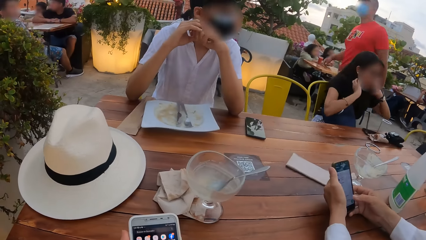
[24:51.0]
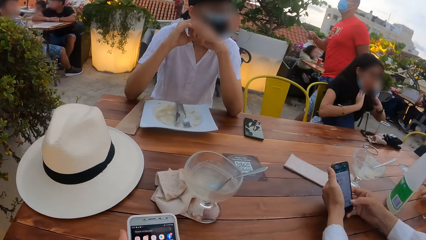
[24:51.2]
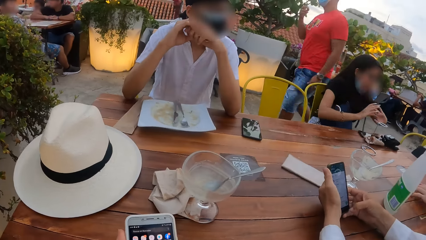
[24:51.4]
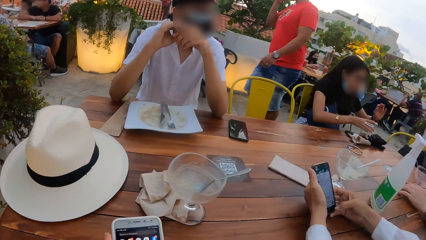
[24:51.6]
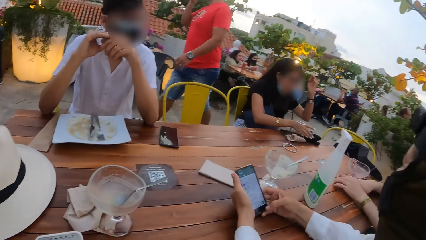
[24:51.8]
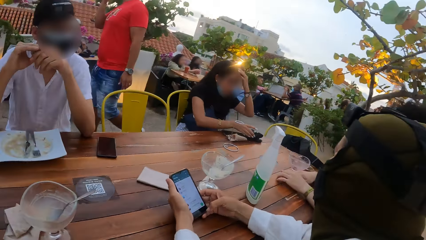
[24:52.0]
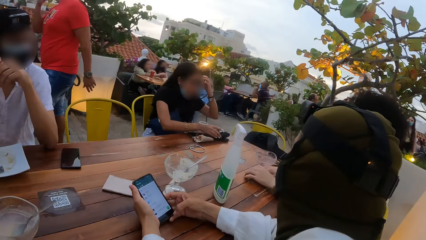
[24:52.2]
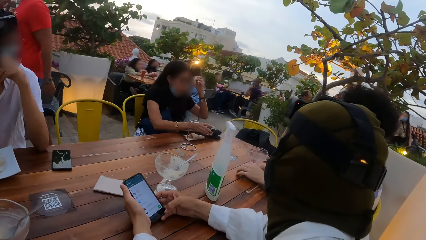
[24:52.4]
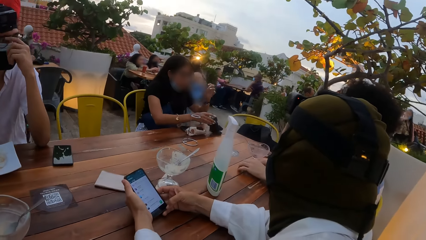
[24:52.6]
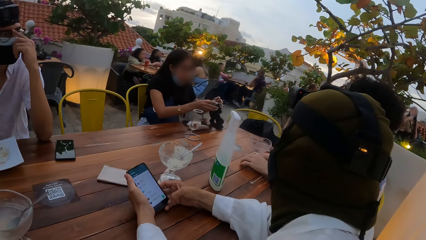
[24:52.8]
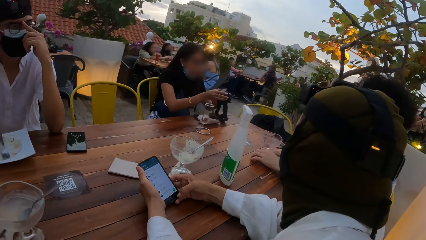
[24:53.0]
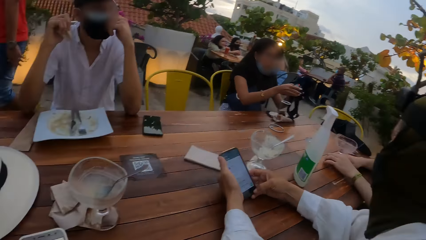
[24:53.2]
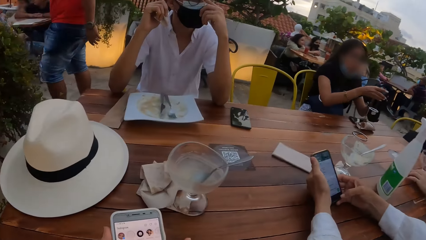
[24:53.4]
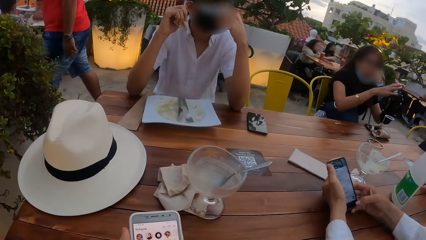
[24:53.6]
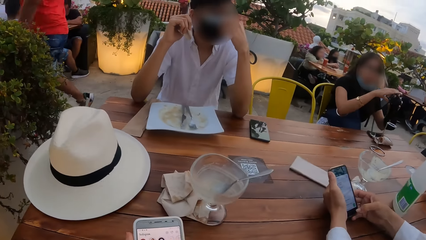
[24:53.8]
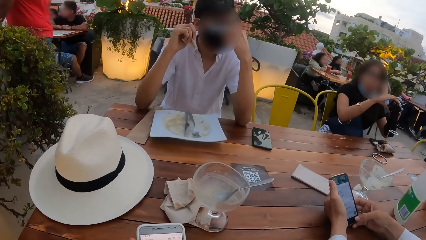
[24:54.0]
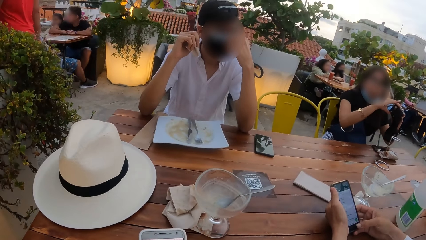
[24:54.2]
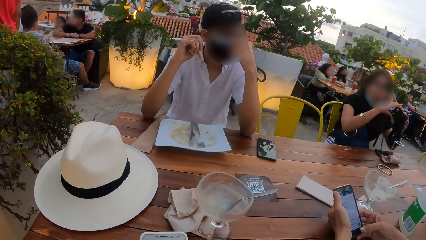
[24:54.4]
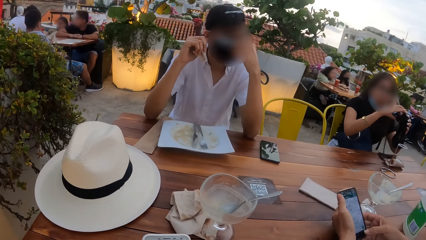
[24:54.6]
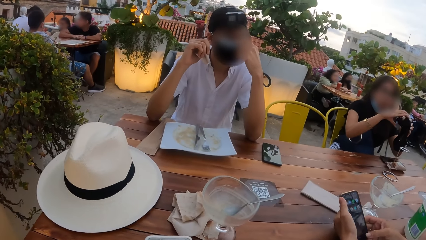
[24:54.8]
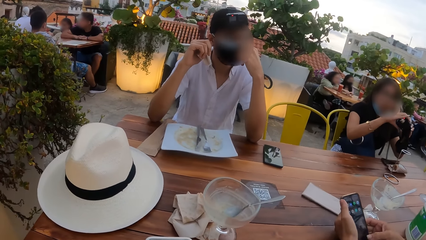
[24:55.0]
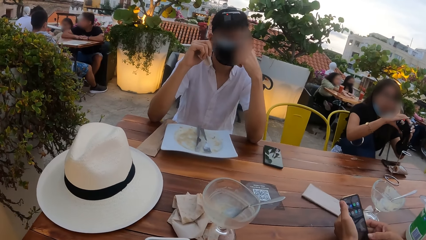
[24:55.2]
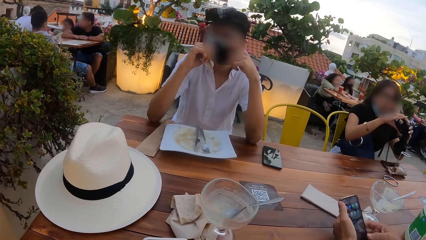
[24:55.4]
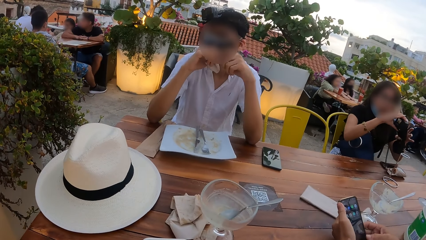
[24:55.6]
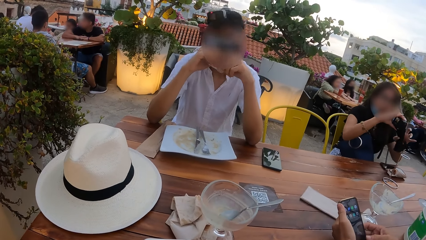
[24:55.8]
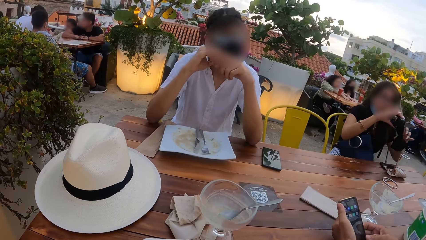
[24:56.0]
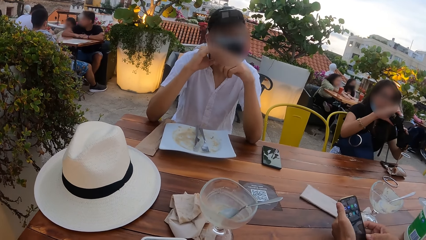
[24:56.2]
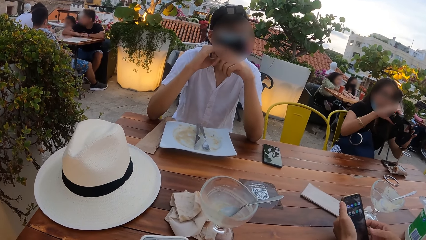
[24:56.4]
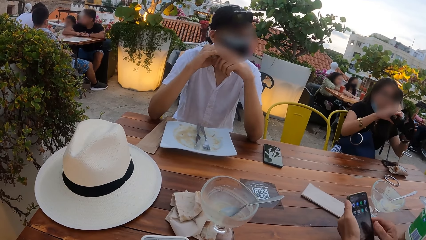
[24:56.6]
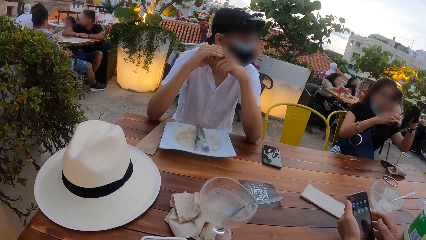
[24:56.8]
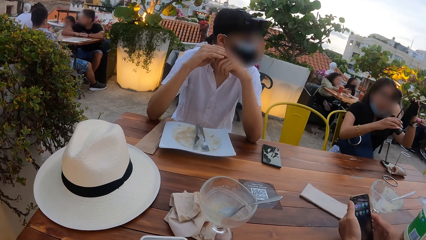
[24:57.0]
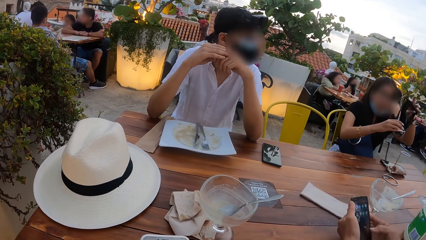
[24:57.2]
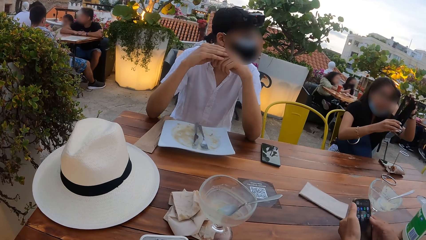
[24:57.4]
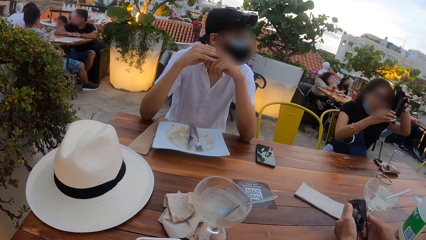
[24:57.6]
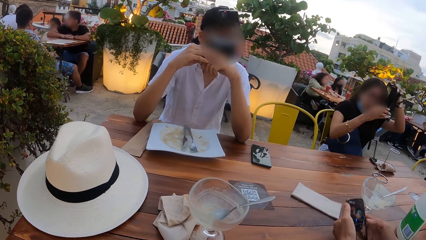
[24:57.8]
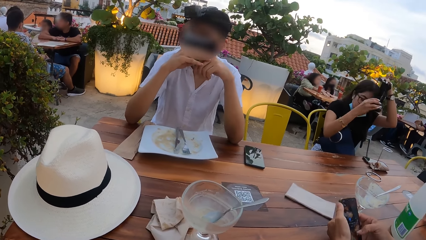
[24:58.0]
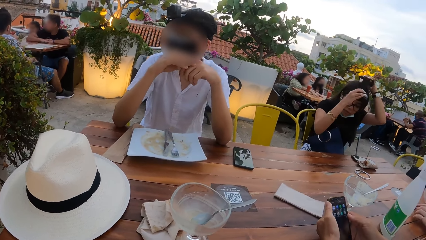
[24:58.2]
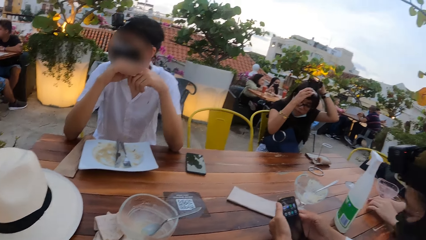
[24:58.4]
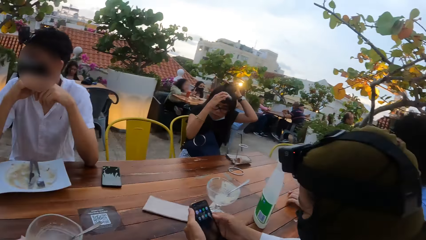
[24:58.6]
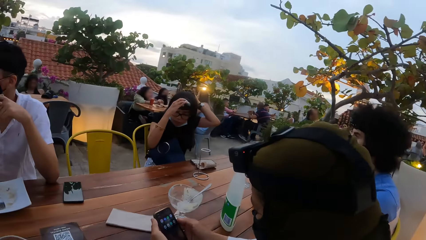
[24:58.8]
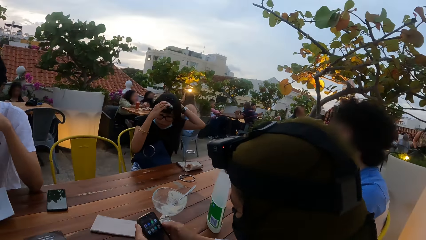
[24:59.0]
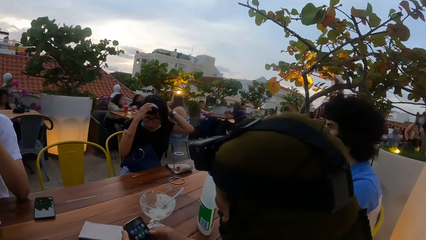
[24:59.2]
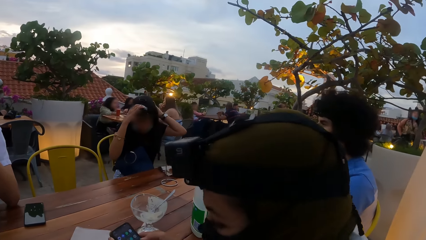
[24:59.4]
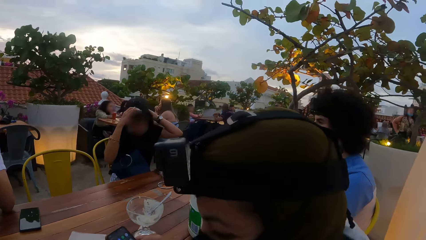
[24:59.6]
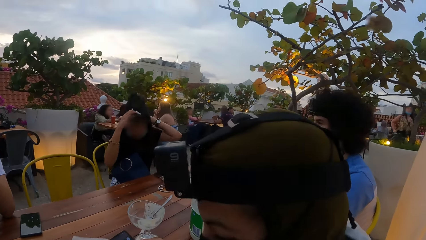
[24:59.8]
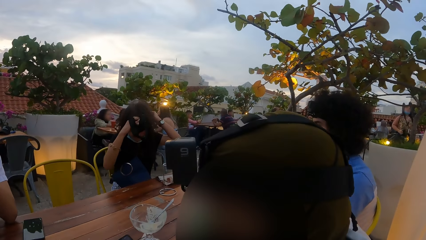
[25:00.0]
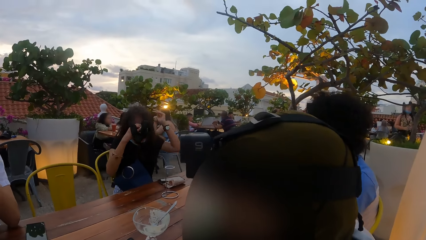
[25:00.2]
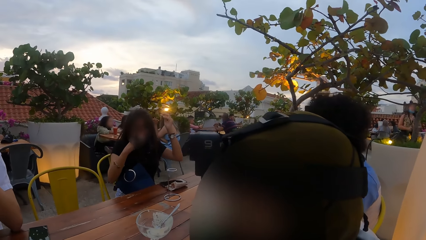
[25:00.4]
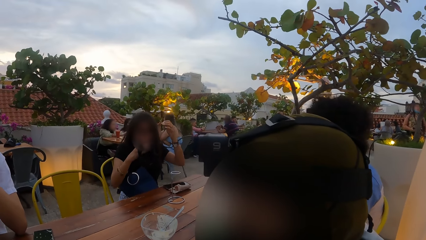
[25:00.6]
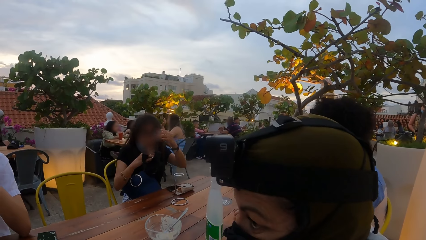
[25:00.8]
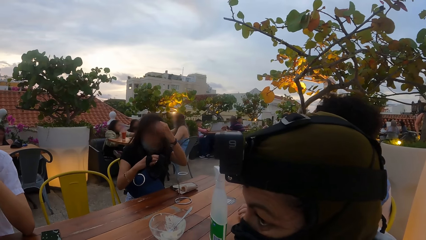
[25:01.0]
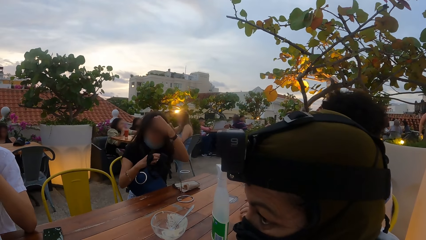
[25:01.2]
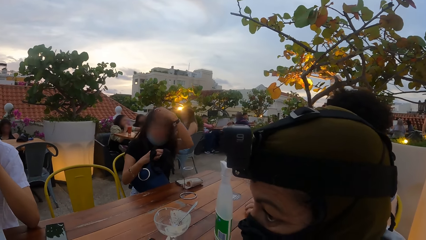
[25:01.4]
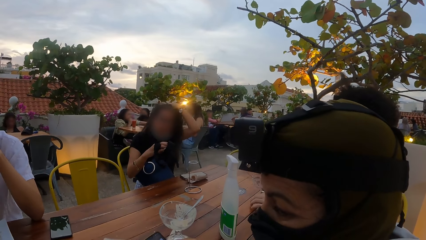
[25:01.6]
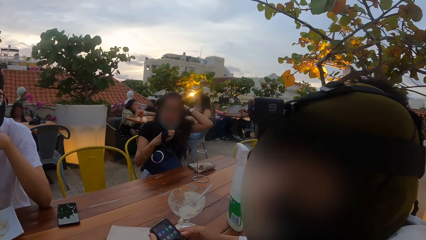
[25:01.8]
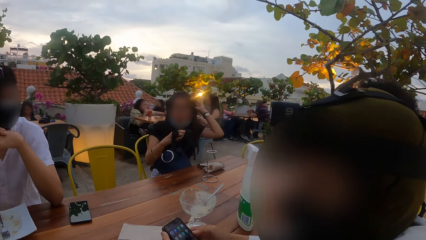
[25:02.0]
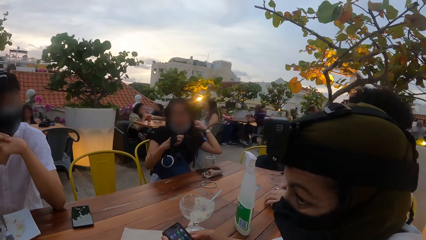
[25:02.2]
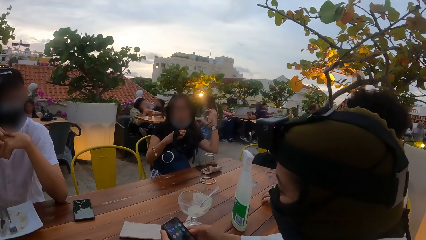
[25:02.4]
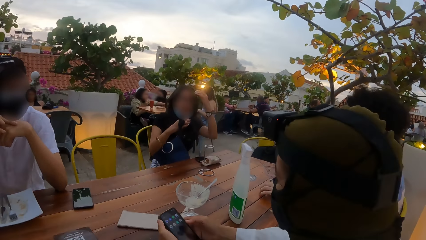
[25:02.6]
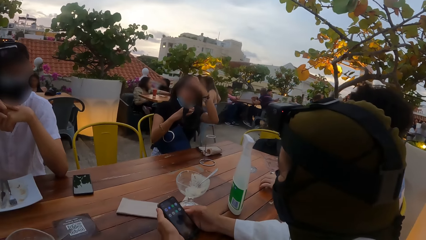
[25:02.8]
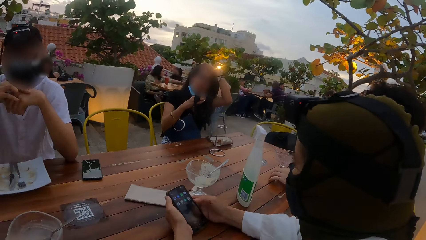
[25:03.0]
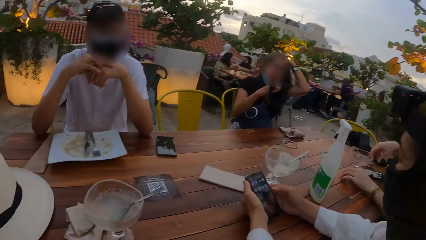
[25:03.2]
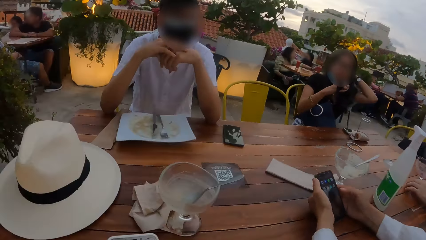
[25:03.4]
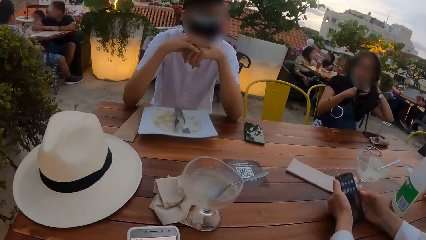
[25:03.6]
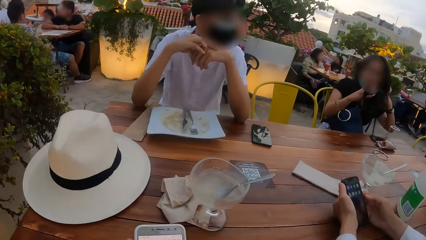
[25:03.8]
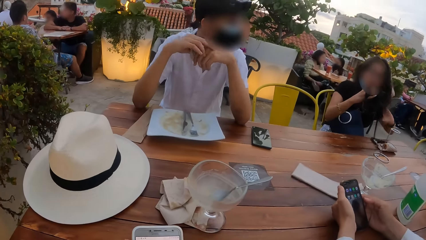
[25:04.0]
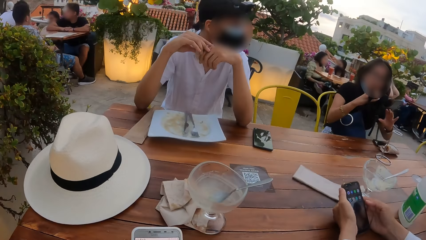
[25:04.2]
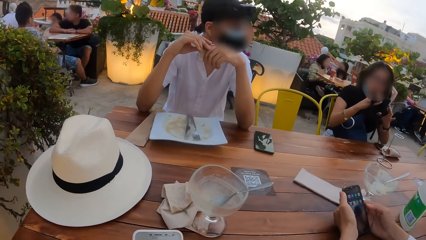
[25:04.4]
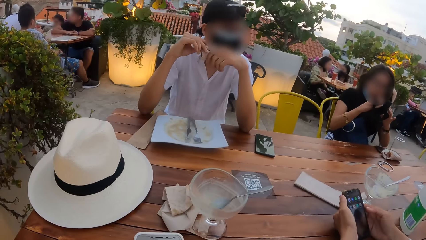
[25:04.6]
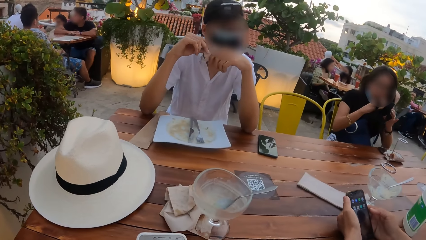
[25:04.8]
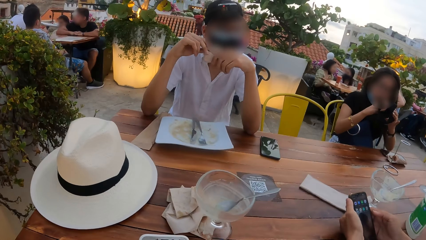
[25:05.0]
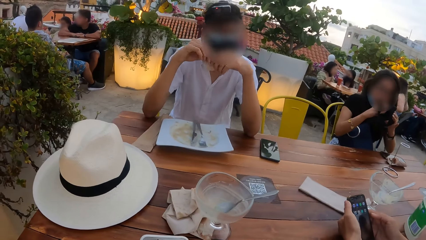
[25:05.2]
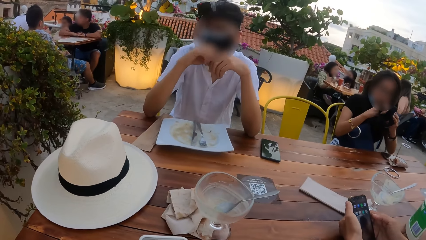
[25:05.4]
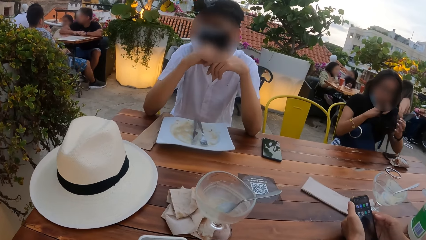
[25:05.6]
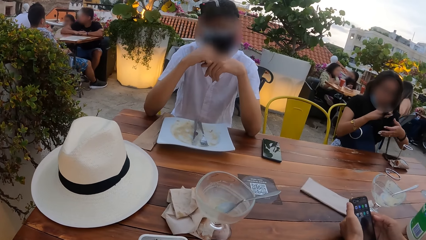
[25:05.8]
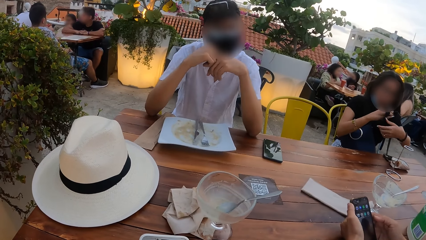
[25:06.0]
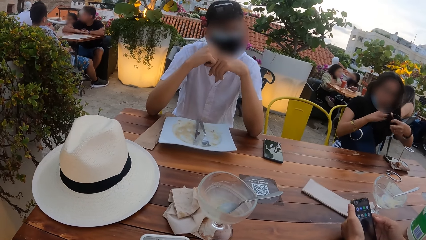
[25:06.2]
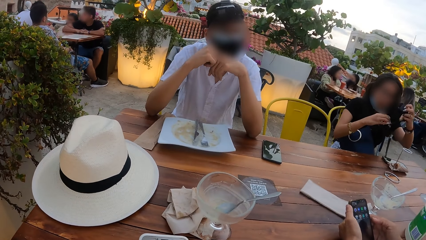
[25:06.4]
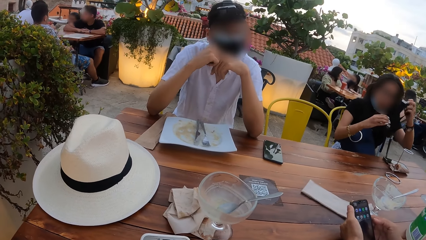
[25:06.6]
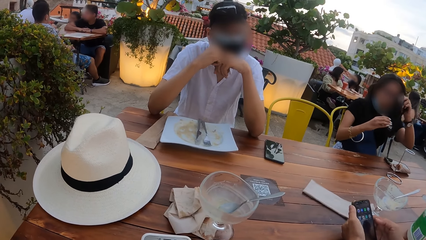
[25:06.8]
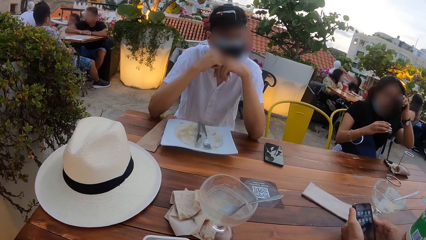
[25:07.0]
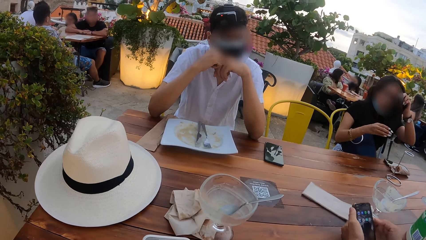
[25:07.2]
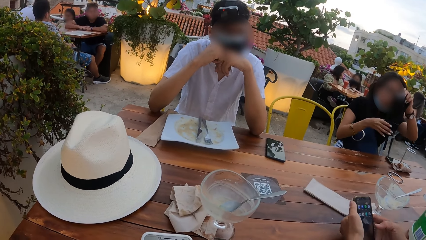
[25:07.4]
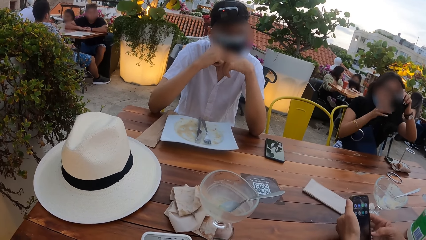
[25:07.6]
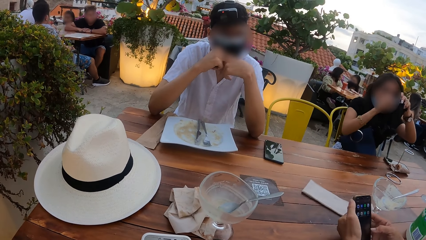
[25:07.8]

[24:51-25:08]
A woman picks up the camera from the table with her right hand. The woman holds the camera with her left hand. The woman places the camera on her head. The woman rubs her head with her left hand. The woman holds the camera with her left hand.
